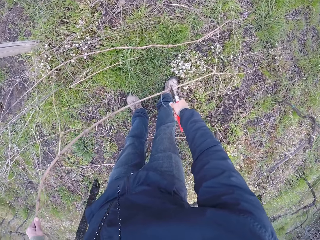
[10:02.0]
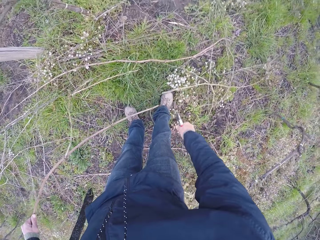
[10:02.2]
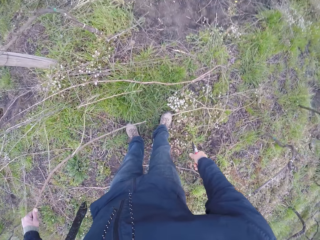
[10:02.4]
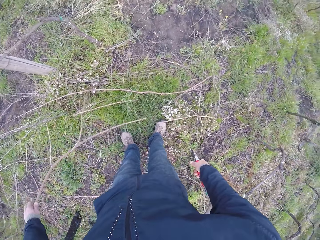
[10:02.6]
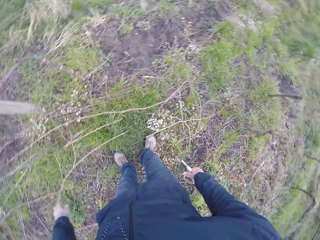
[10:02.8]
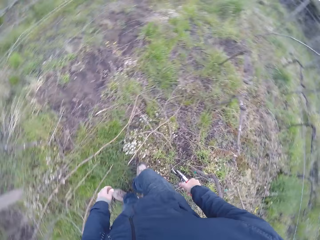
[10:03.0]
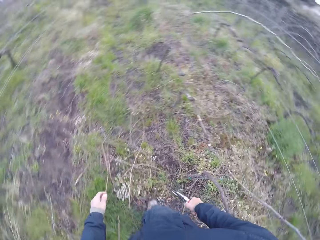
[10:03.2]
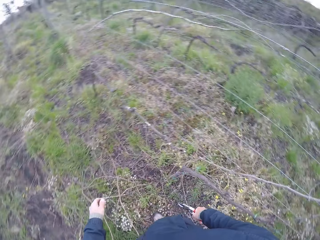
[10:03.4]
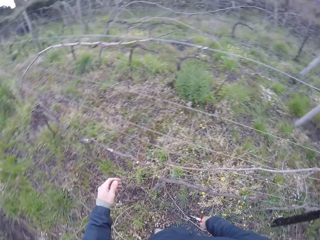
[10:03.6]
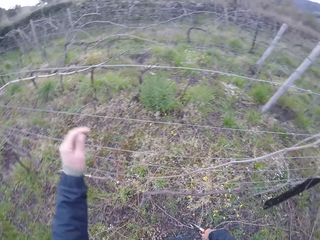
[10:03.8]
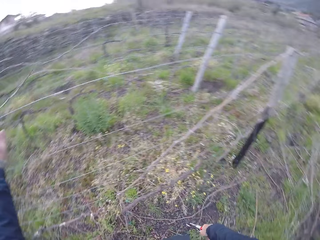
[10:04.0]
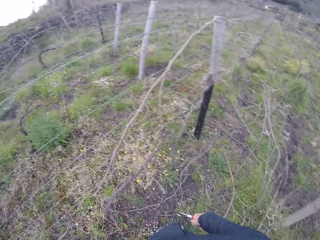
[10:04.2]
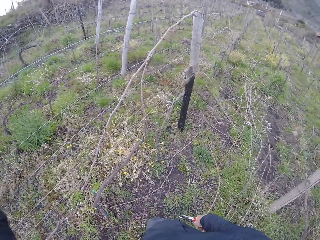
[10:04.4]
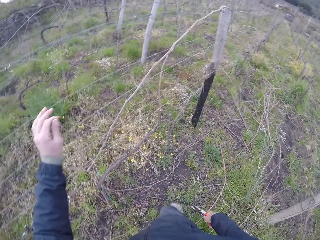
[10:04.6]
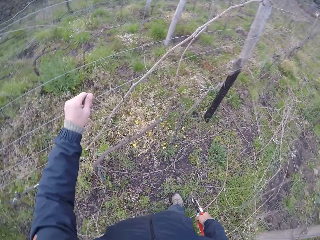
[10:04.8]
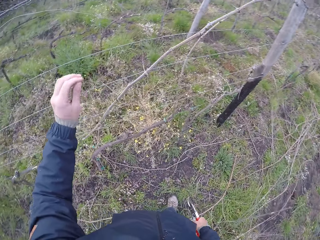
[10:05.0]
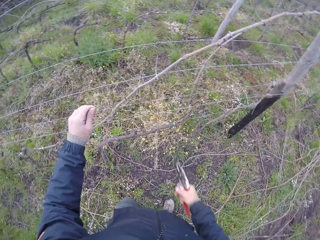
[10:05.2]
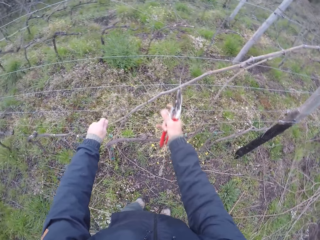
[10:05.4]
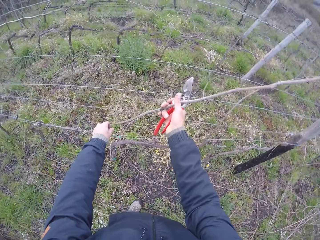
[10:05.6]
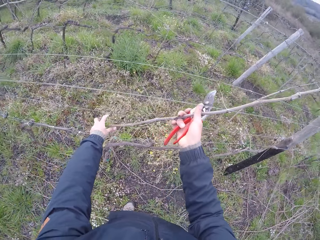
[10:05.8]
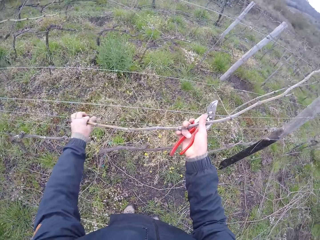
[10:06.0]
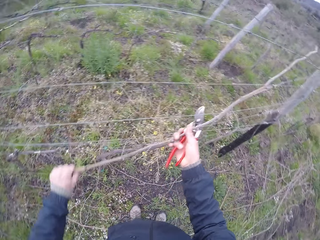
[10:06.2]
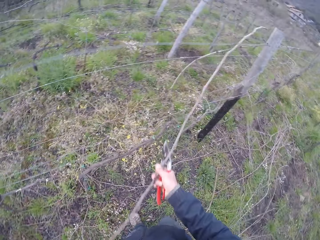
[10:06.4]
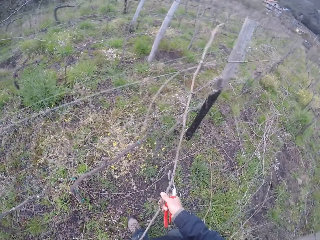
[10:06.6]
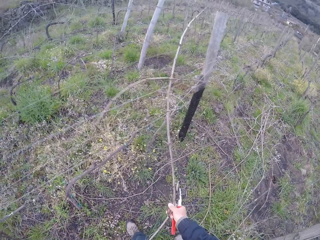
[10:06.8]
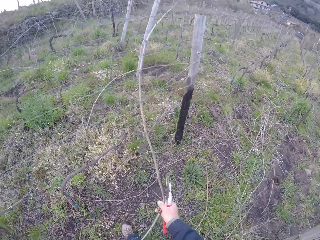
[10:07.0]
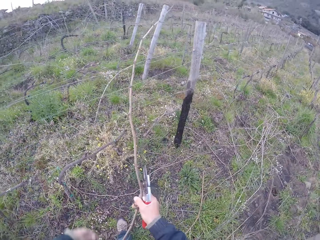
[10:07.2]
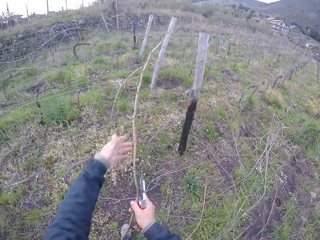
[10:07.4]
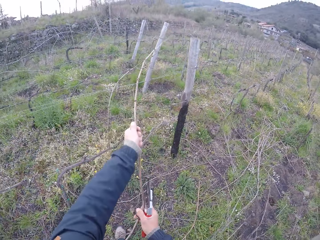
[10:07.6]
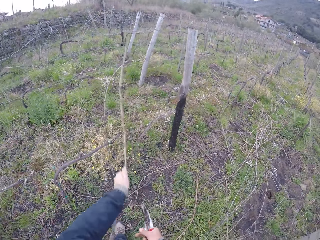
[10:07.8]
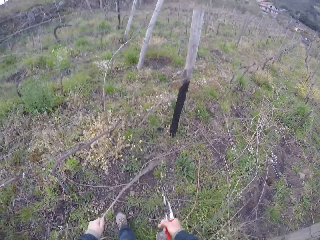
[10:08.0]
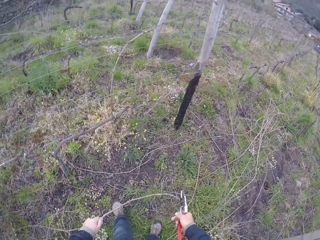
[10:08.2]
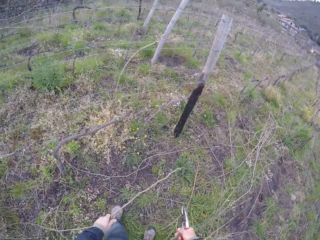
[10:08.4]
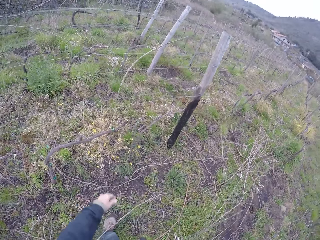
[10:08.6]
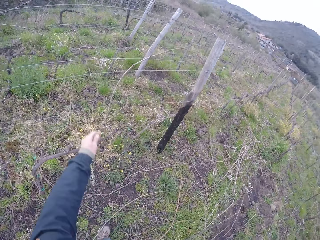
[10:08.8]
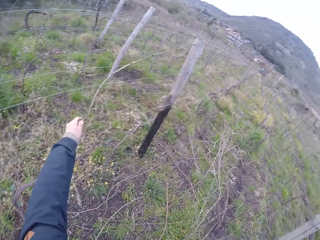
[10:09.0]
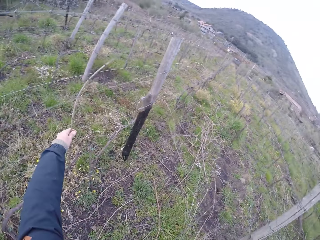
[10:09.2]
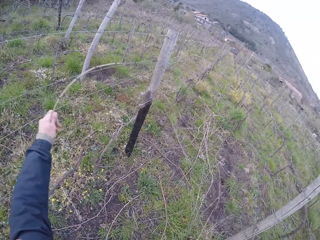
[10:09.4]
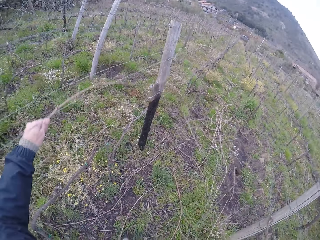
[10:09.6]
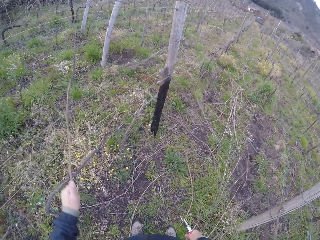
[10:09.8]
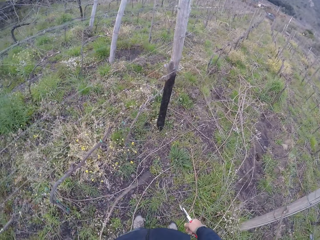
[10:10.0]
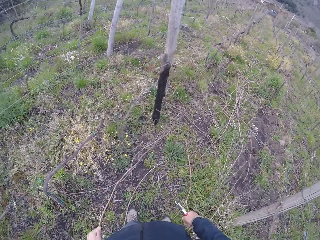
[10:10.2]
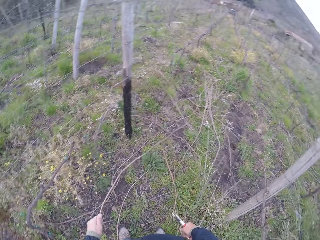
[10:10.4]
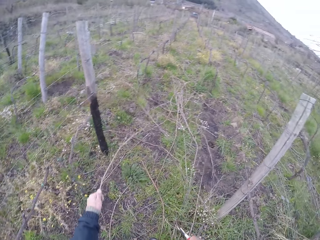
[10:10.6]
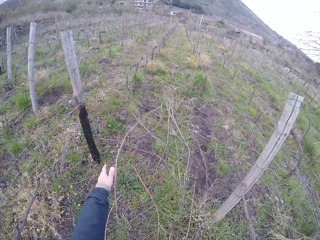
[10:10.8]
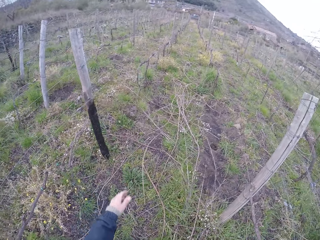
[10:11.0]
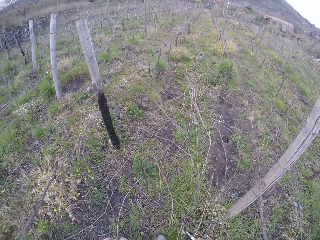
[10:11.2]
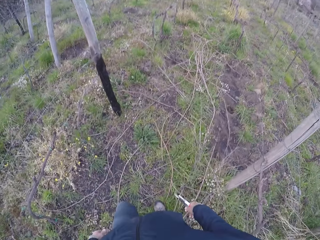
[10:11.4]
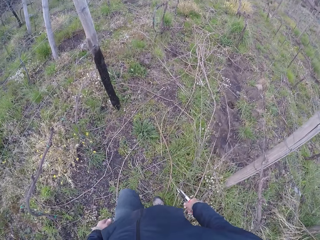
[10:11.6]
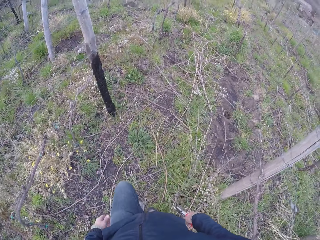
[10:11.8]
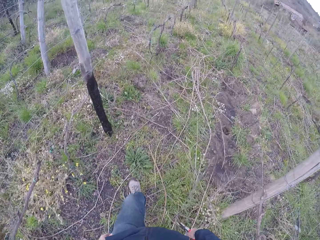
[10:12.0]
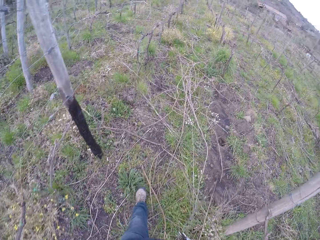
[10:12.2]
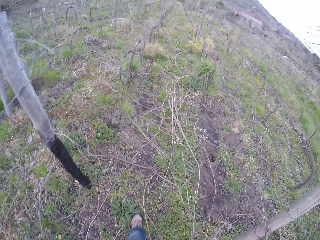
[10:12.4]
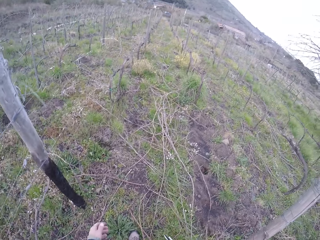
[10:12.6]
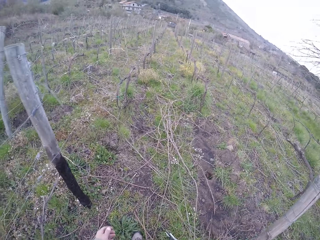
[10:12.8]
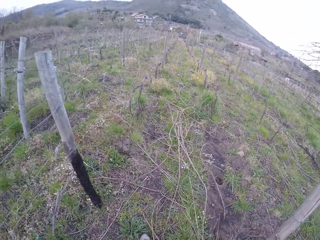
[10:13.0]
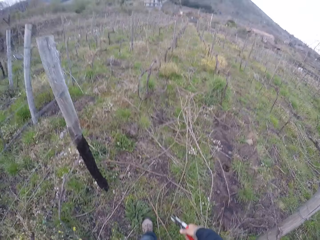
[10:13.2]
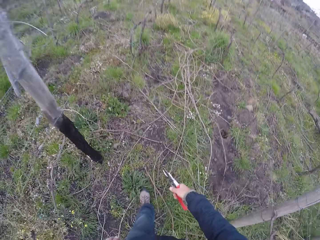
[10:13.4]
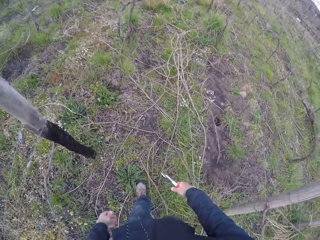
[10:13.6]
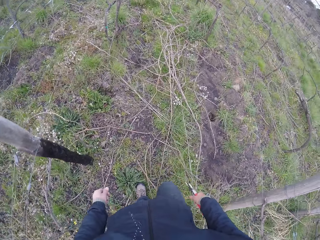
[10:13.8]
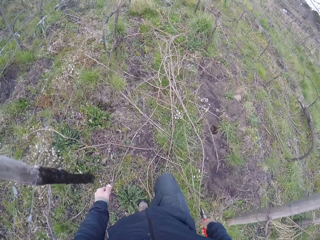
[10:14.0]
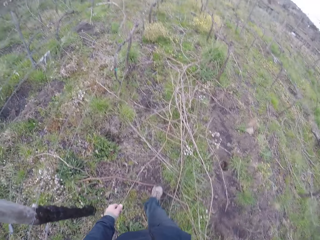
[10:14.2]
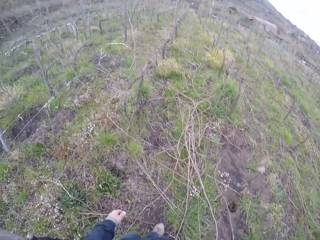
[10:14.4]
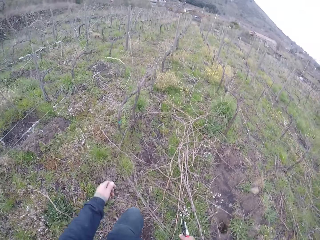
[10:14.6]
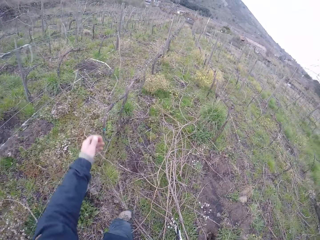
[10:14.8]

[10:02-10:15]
The camera wearer prunes the branch in his left hand with the pruner in his right hand. He drops the branch in his left hand on the ground. He picks a branch with the right hand. He pulls a branch from the wired fence with both hands. He holds a branch with both hands. He drops the branch on the ground with his left hand. He pulls a branch from the wired fence with his left hand. He drops the branch in his left hand on the ground. He walks around the field.

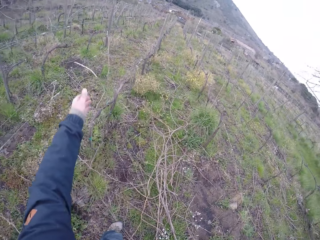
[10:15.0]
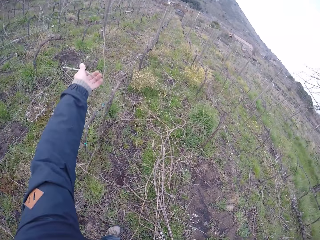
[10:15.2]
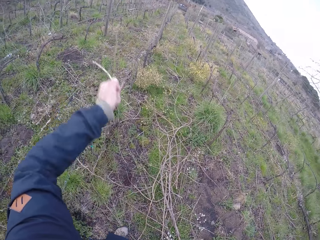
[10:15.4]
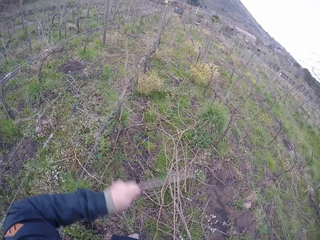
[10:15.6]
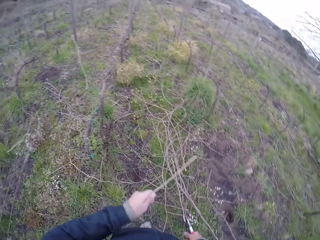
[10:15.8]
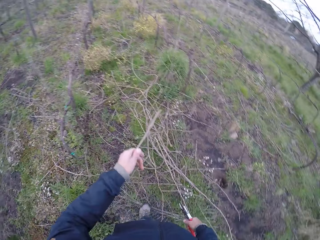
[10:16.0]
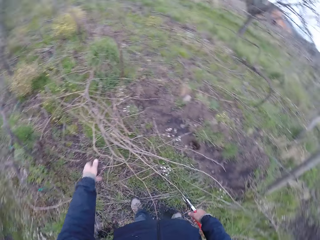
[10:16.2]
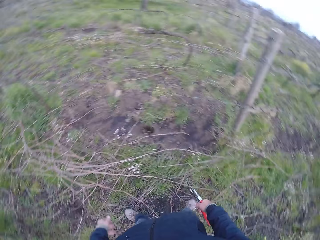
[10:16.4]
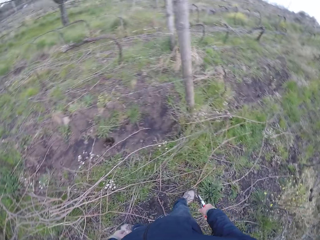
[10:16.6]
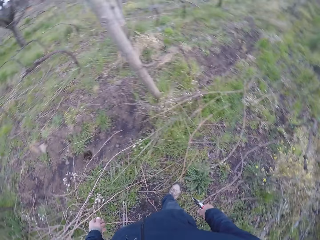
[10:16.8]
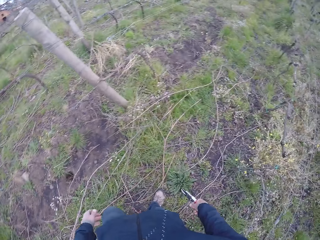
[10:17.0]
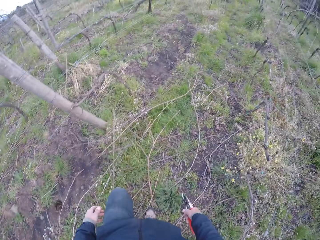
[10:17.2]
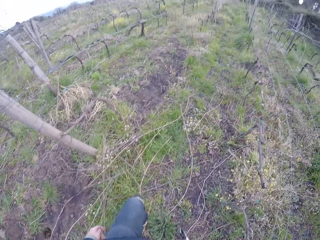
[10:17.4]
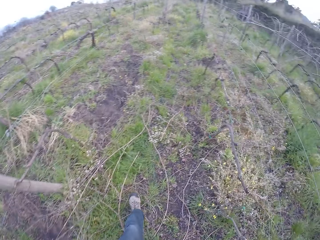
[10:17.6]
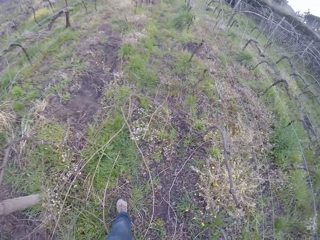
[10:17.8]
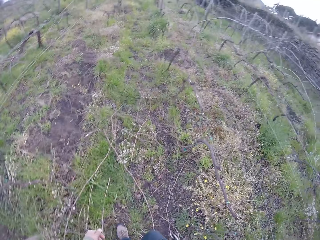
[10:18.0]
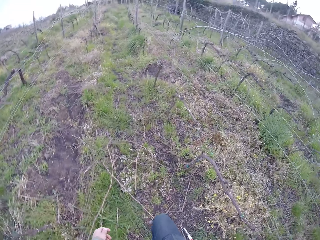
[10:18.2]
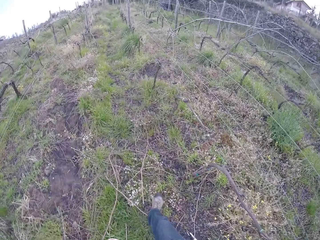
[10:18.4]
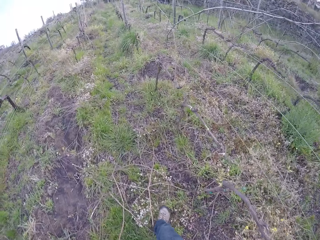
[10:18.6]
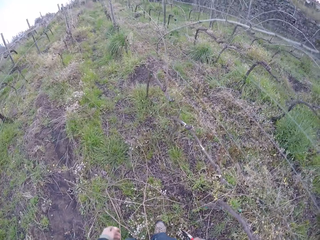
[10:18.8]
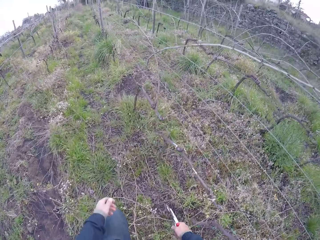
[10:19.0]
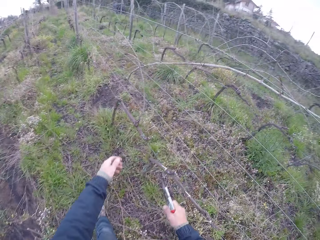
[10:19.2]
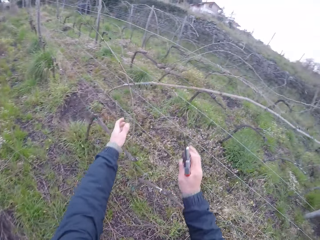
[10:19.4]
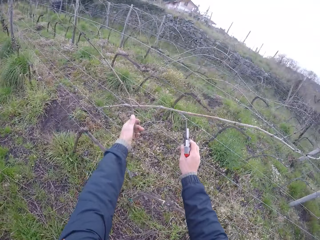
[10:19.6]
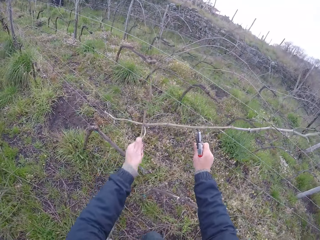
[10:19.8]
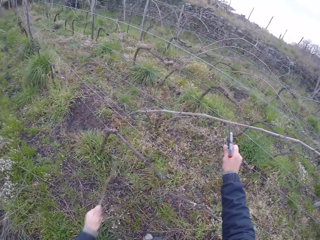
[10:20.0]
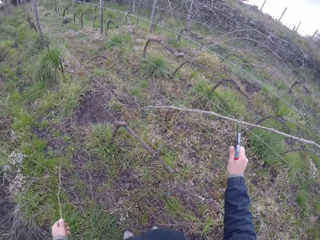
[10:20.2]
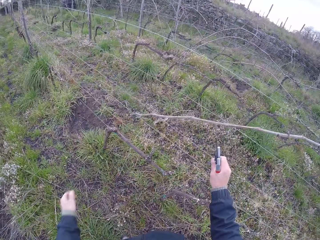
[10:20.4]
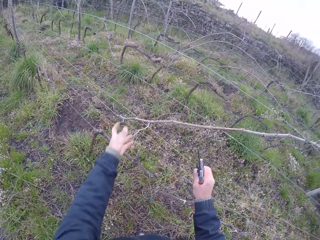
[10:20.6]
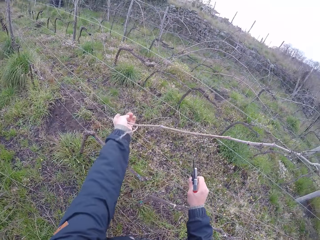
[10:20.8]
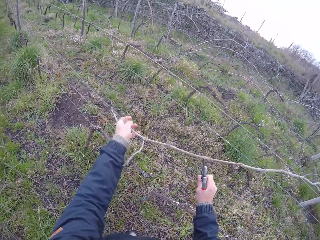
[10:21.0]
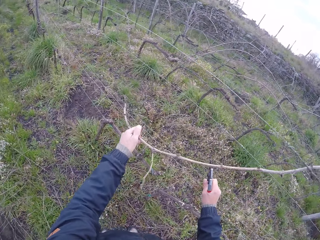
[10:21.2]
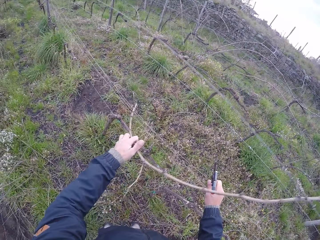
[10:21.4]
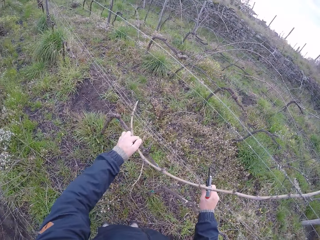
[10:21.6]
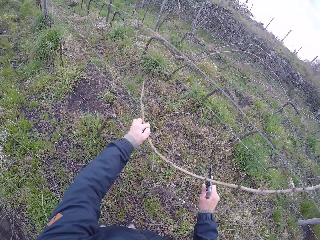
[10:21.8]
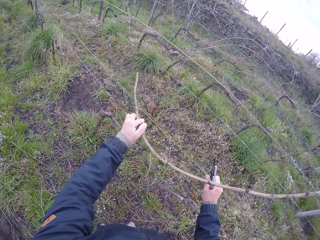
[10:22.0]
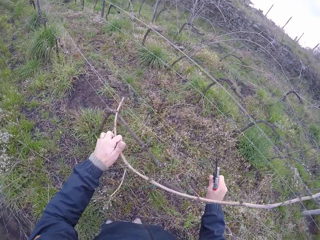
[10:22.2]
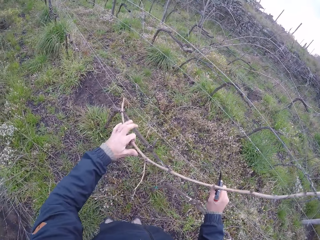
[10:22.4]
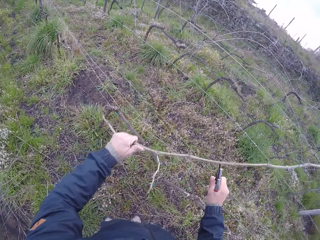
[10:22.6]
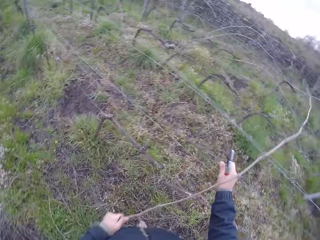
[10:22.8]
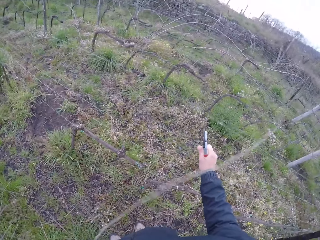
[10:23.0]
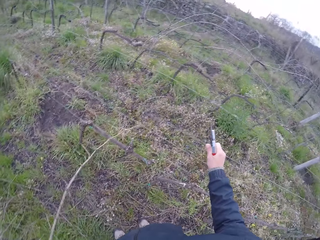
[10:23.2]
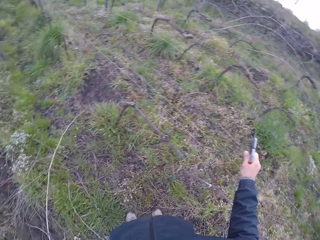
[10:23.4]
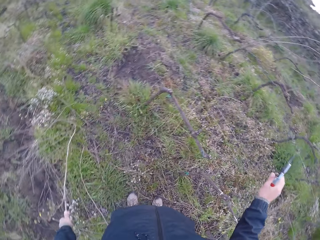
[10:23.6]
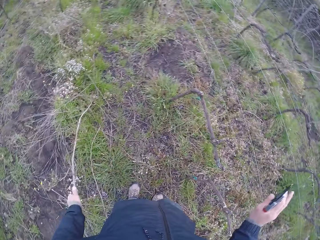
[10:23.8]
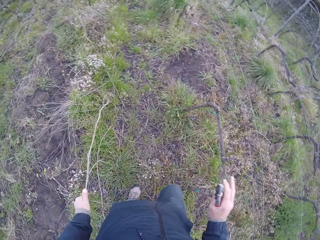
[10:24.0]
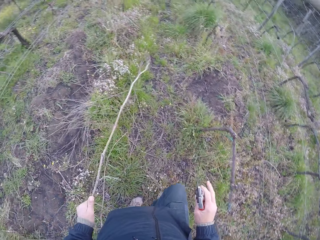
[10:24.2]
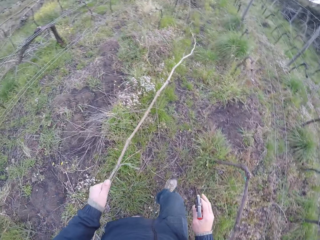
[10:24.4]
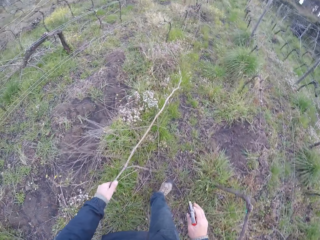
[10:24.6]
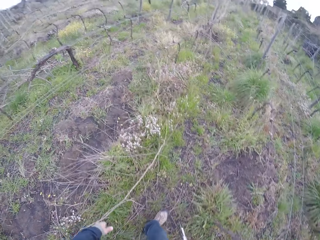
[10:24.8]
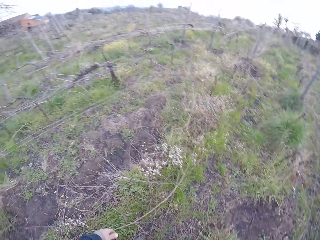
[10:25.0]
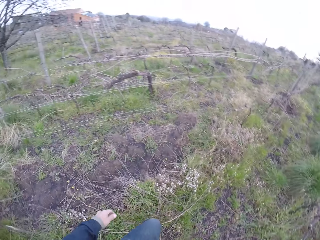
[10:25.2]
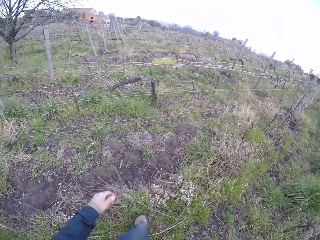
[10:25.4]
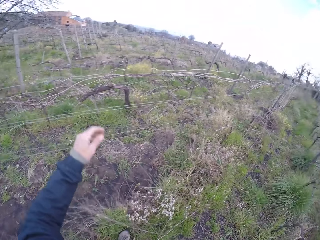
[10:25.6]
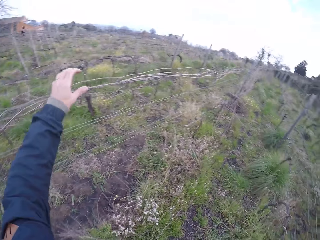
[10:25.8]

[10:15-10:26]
The camera wearer pulls a branch from the wired fence with his left hand. He drops the branch in his left hand on the ground. He walks around the field. He pulls a branch from the wired fence with his left hand and drops the branch in his left hand on the ground. He pulls a branch from the wired fence with his left hand and drops the branch in his left hand on the ground.
